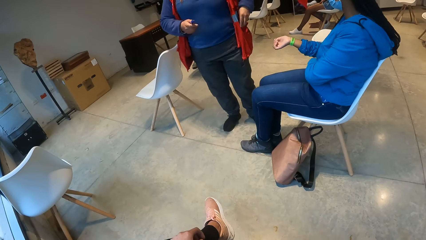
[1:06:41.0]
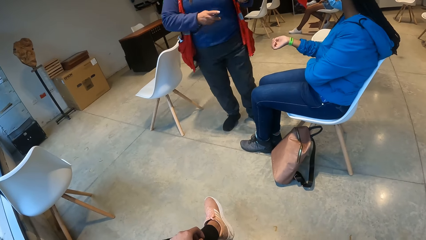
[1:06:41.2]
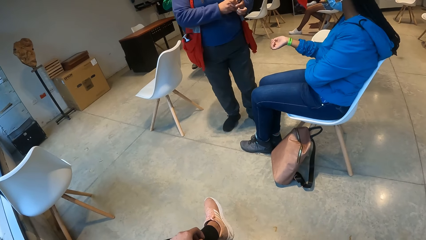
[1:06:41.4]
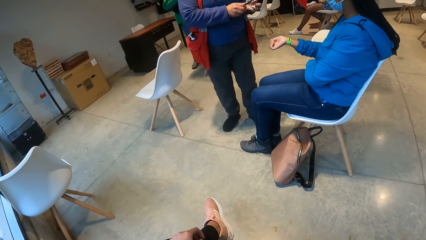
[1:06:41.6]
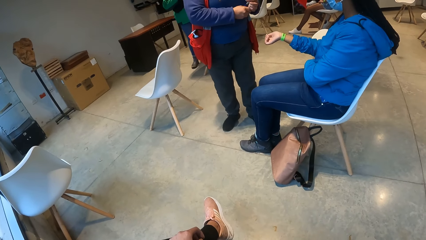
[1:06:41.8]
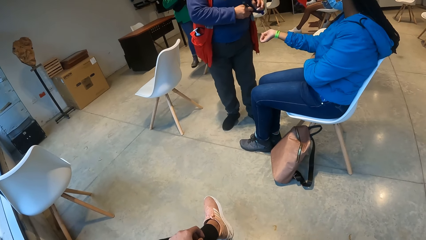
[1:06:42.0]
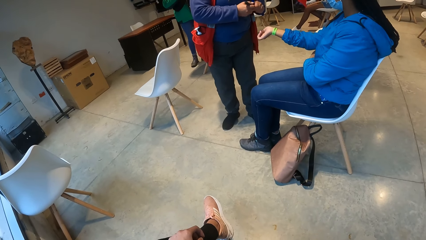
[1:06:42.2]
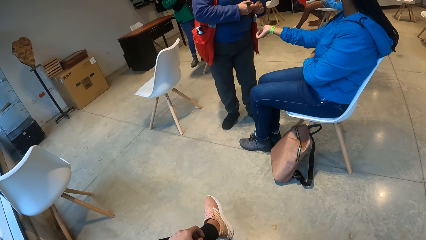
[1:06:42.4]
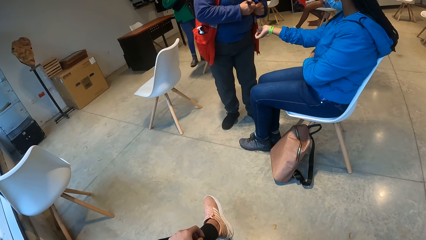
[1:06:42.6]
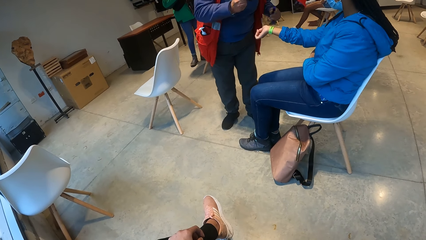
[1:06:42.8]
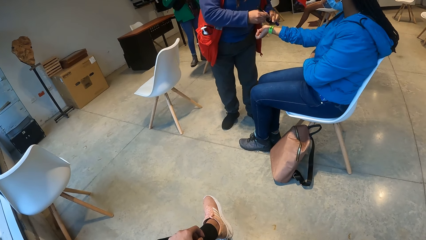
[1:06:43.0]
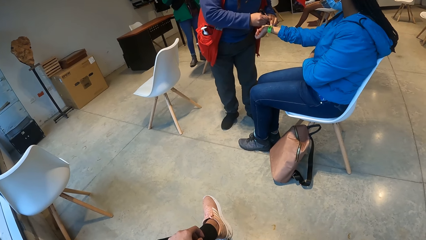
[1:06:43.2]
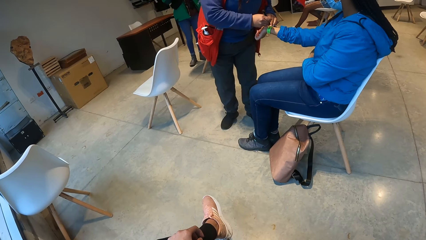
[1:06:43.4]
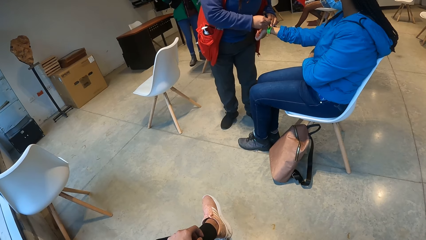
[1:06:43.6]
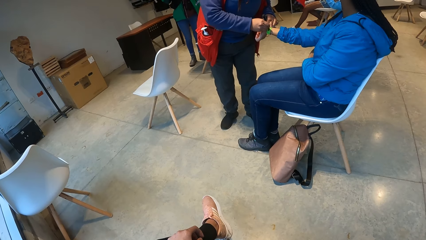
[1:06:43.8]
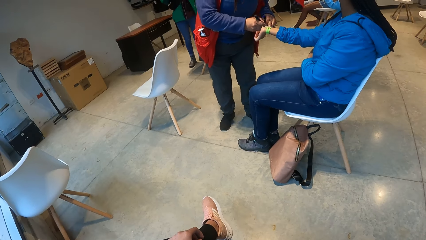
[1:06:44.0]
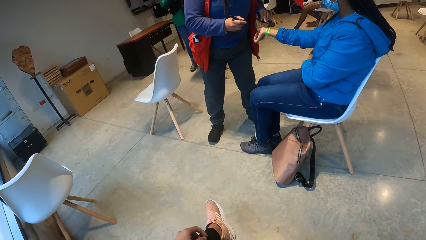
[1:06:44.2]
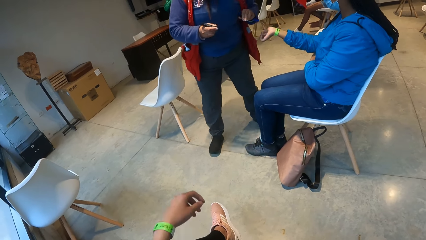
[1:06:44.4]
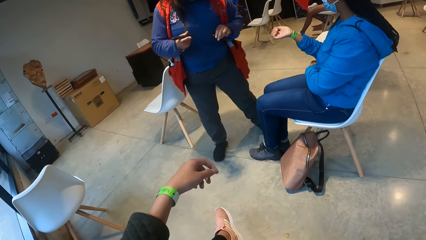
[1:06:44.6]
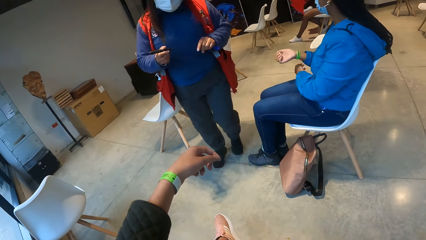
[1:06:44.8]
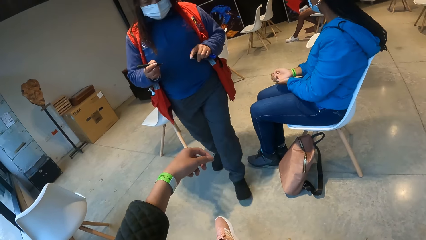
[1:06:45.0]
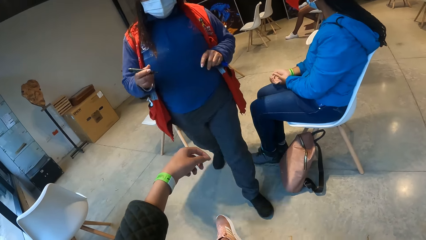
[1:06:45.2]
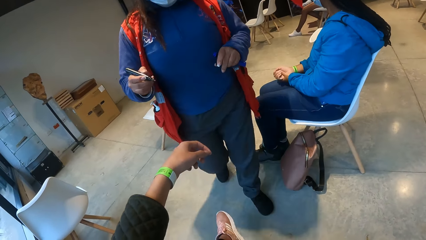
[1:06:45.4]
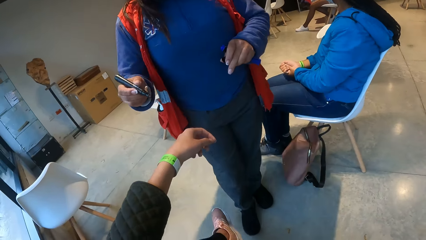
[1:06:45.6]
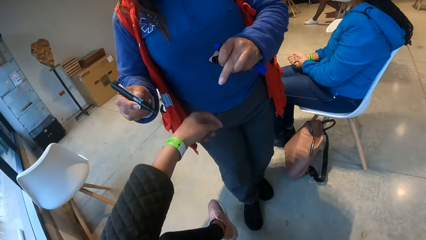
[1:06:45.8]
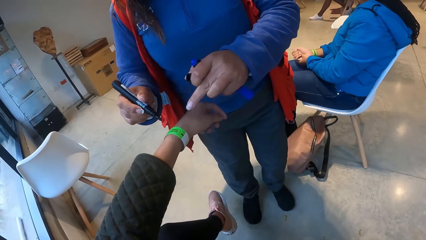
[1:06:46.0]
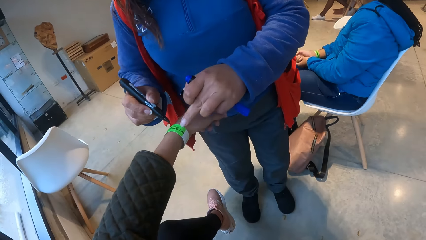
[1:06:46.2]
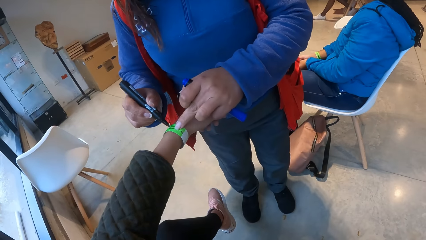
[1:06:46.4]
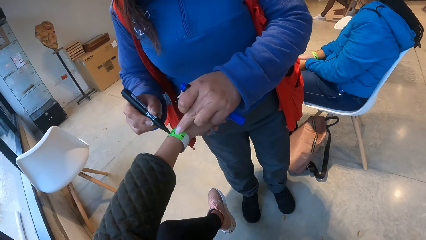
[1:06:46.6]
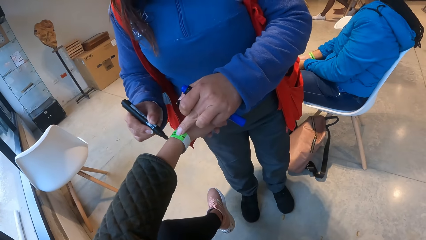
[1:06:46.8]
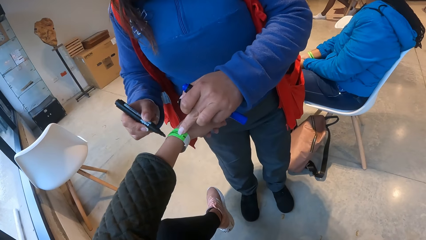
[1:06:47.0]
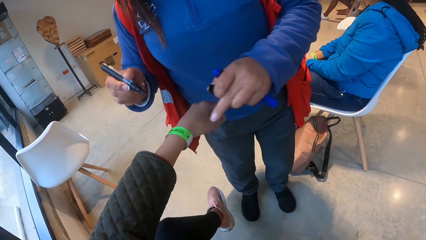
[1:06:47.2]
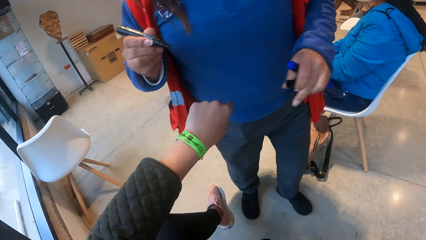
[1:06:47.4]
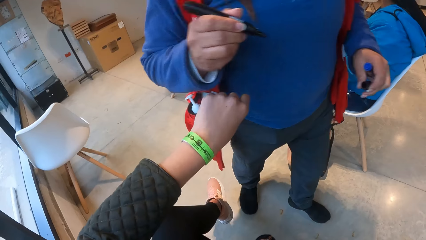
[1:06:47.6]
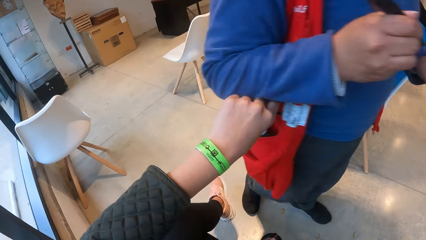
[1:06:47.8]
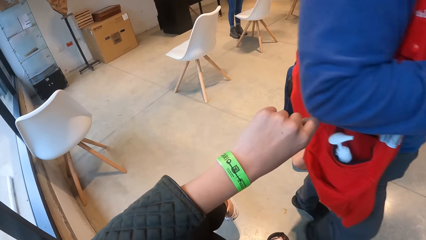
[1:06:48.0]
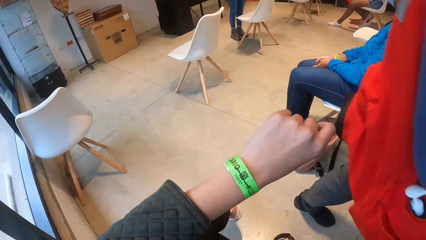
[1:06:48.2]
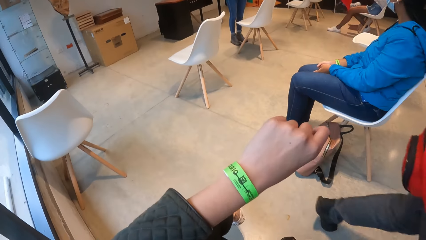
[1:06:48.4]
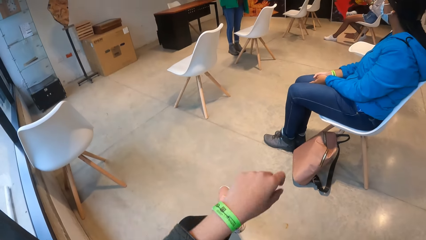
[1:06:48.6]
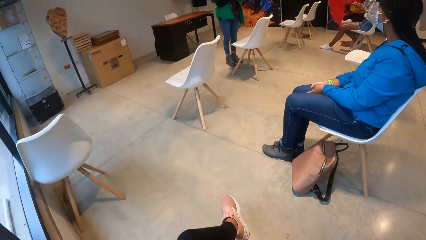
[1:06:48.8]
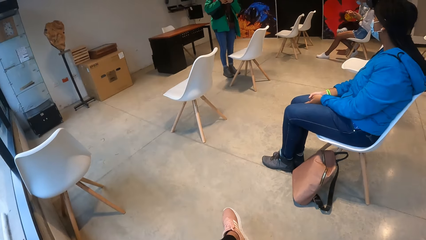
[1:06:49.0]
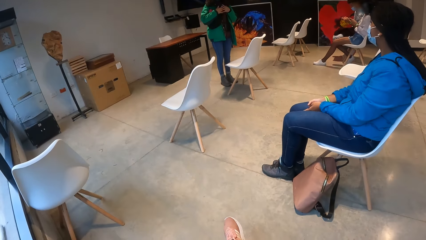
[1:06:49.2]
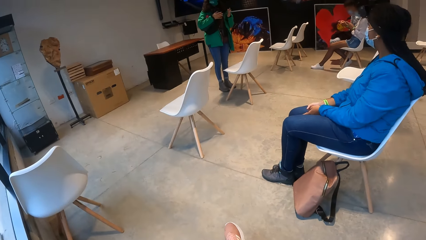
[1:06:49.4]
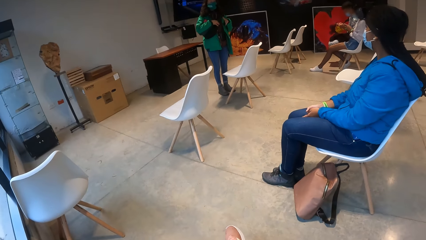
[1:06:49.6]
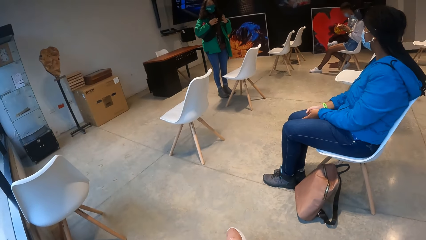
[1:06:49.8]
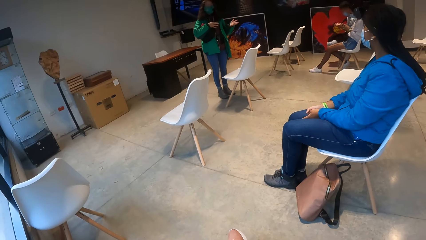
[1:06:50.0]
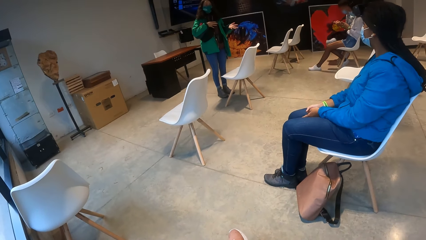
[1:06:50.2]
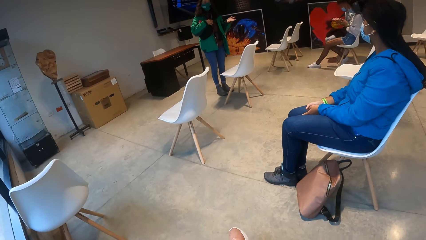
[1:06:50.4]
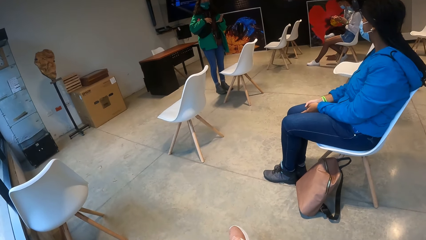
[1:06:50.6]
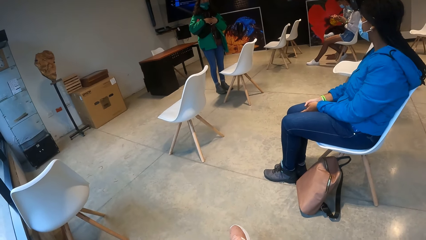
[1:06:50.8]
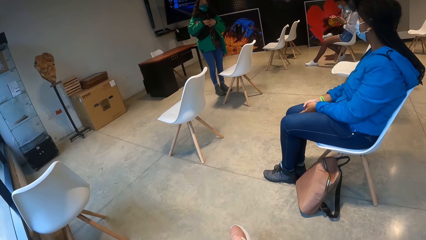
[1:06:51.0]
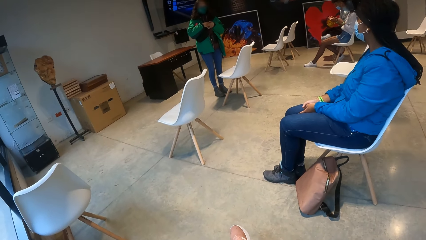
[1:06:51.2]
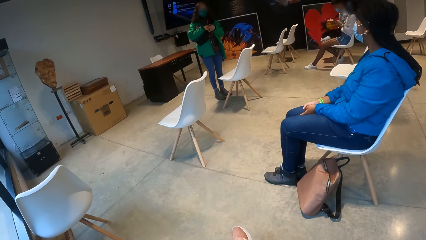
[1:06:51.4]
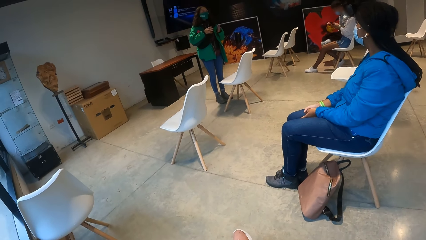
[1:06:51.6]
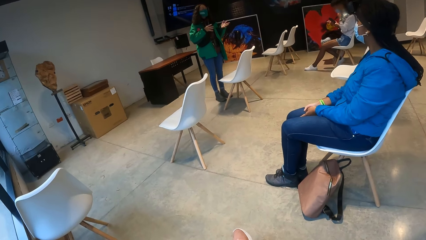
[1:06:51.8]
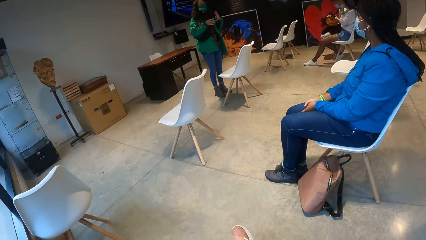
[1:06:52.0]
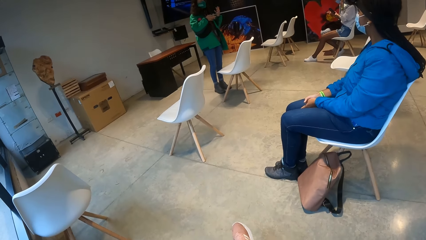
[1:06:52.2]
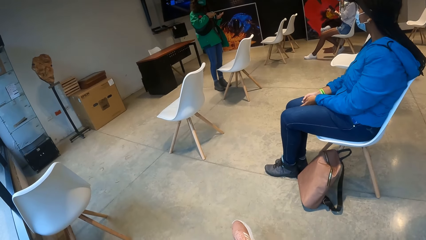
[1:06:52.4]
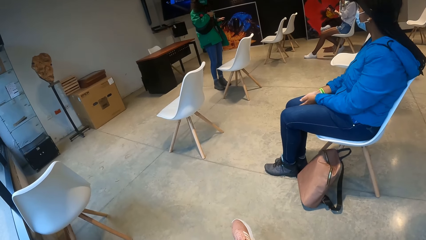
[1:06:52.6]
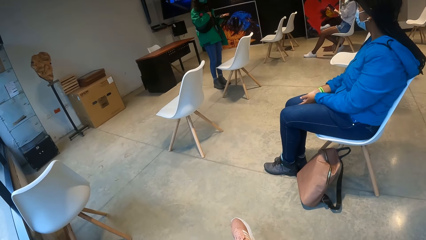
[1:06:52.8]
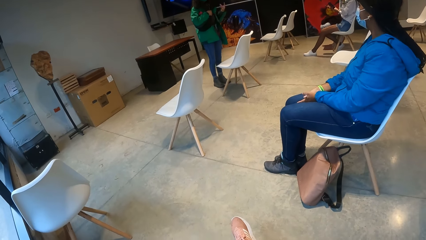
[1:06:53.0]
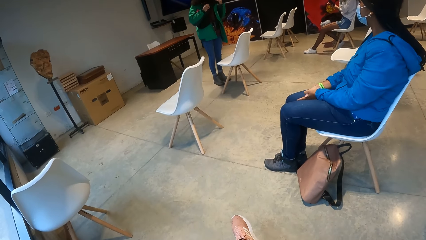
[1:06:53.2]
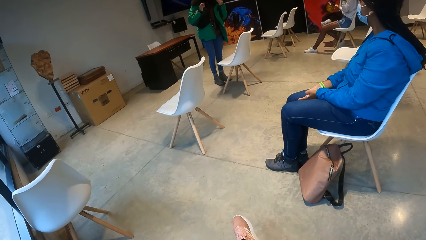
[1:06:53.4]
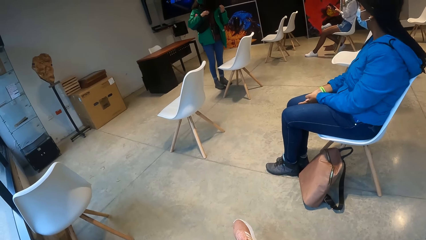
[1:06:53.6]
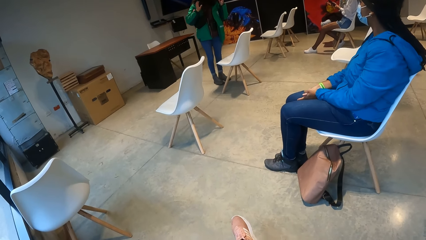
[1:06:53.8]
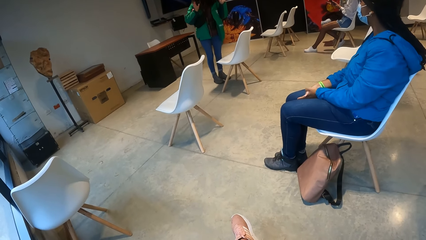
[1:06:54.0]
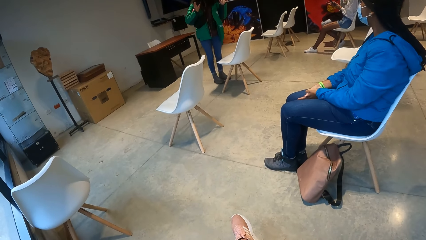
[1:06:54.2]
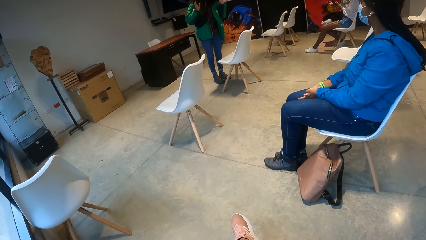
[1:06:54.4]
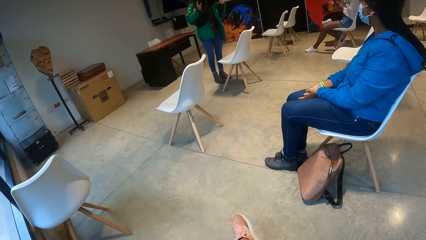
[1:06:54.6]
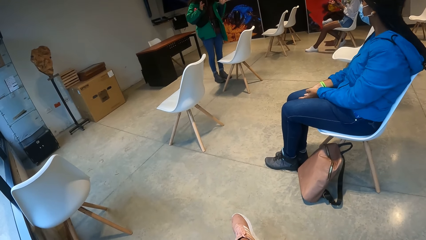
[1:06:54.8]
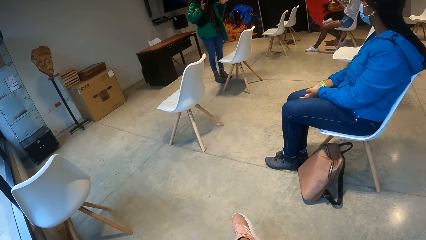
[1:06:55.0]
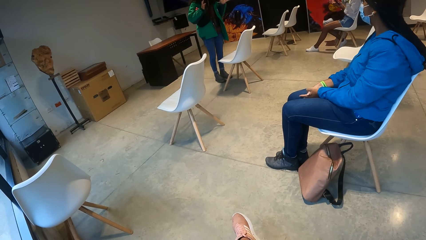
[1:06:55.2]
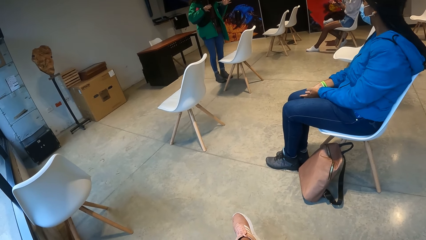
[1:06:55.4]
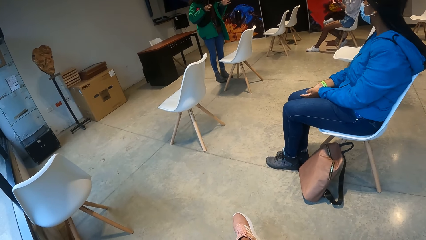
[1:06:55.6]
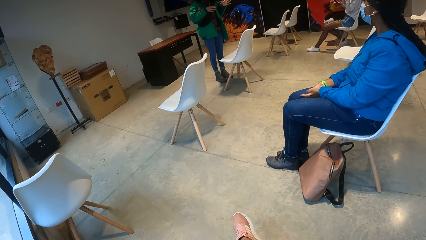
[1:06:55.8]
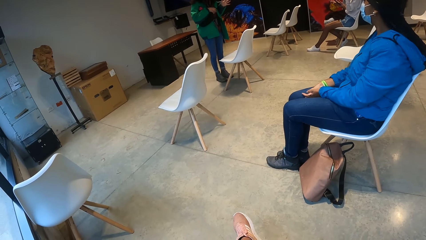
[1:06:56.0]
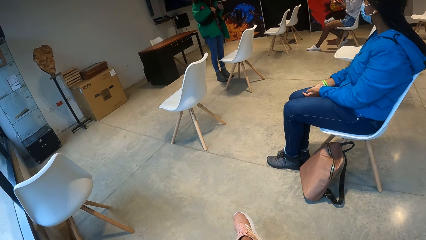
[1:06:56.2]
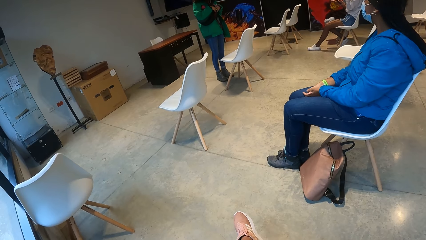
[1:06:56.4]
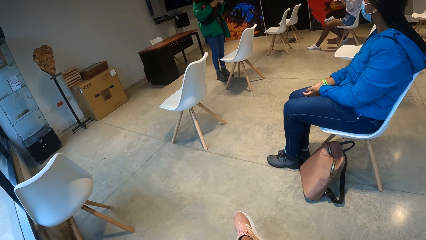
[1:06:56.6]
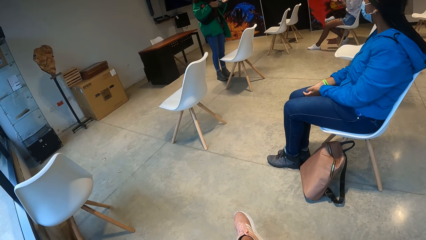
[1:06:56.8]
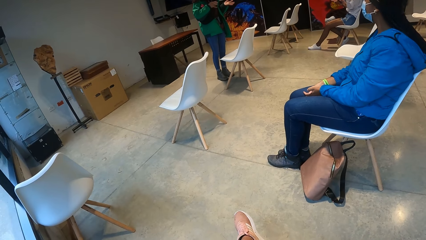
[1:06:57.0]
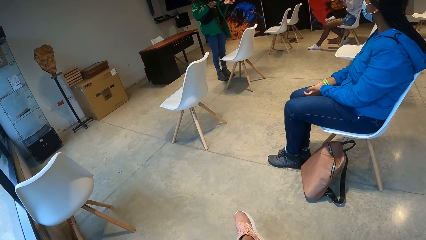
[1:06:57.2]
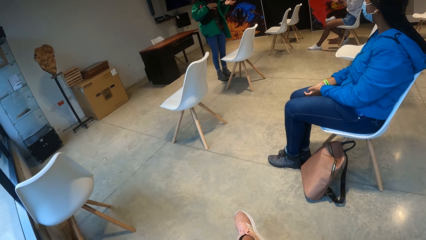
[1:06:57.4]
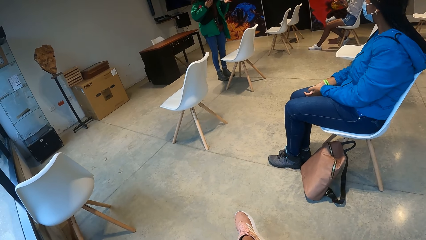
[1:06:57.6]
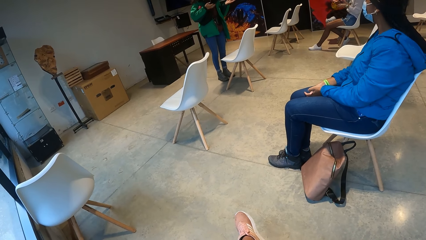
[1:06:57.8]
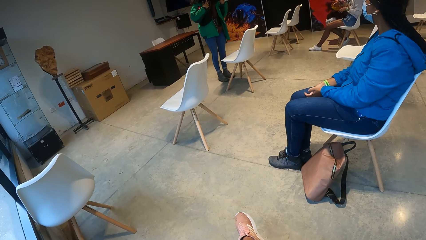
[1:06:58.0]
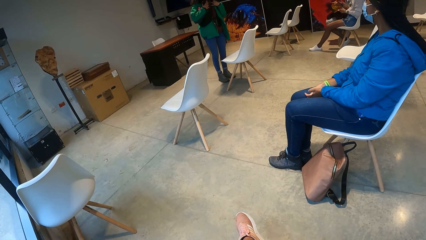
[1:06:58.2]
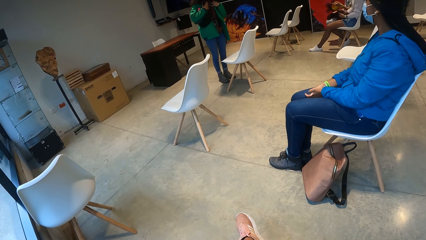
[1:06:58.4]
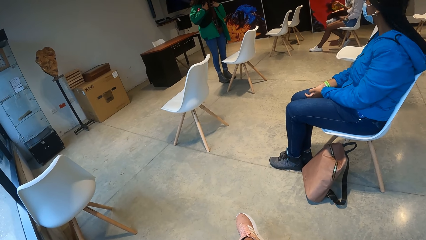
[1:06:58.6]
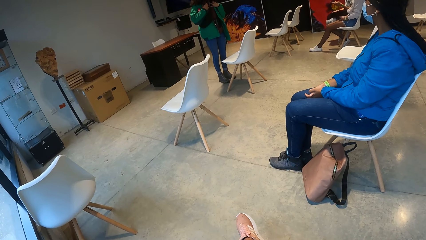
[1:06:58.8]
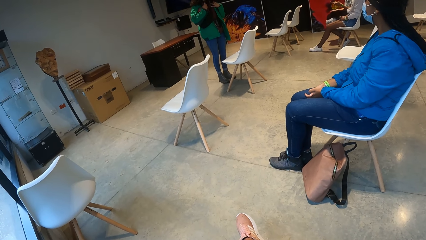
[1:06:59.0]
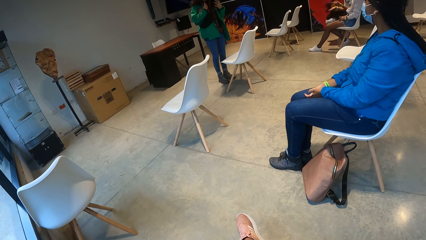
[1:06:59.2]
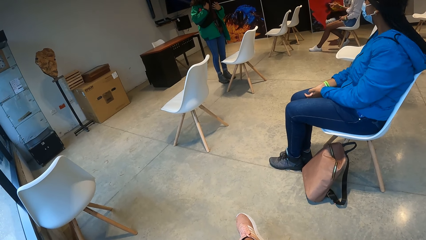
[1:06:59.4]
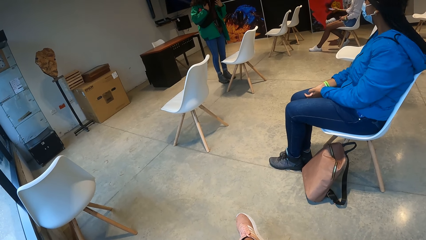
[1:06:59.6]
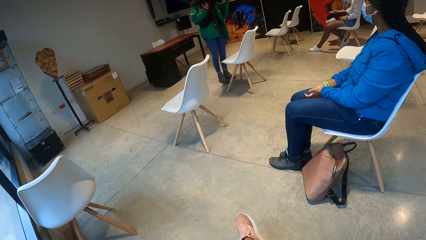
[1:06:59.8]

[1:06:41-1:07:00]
An instructor removes a marker from her pocket with her left hand. The instructor switches the markers in both hands with each other. The instructor opens the marker in her right hand with her left hand. The instructor holds the wristband on the right hand of a woman with her left hand. The instructor writes on the wristband with the marker with her right hand. The camera wearer stretches out her left hand. The instructor walks to the camera wearer. The instructor holds the wristband on the left hand of the camera wearer with her left hand. The instructor writes on the wristband with the marker with her right hand. The instructor walks away from the camera wearer. The instructor interacts with the friends. Another instructor converses with people in the room.
